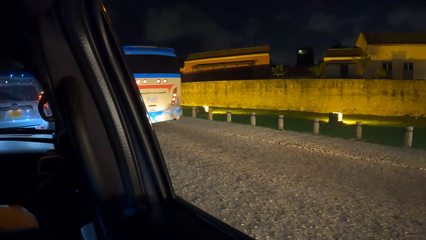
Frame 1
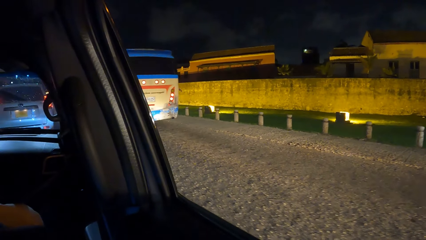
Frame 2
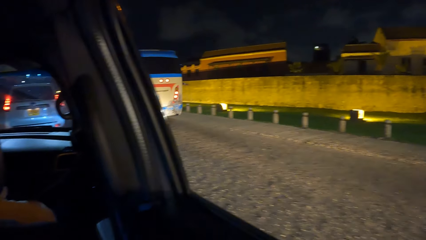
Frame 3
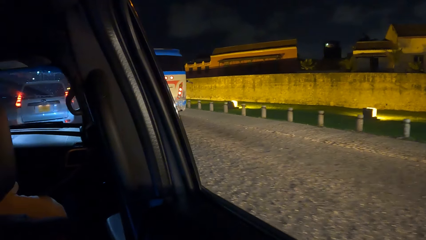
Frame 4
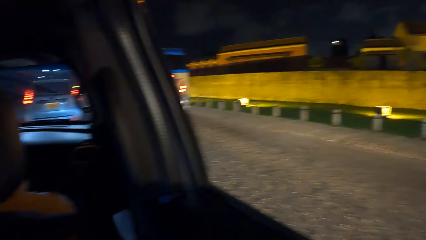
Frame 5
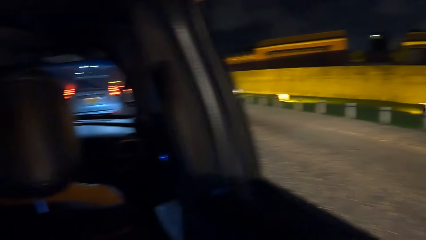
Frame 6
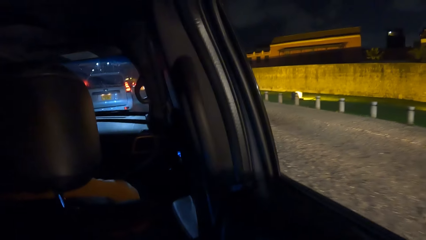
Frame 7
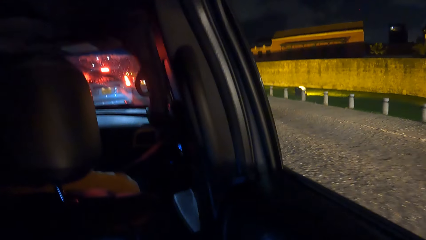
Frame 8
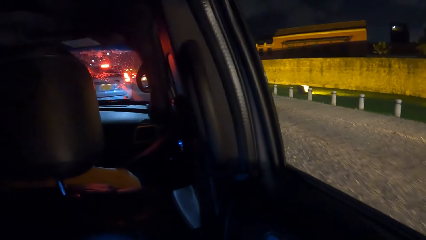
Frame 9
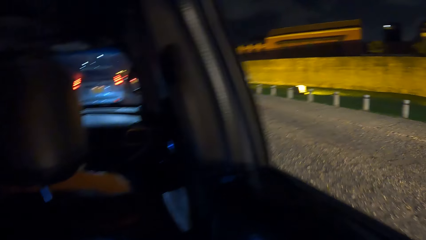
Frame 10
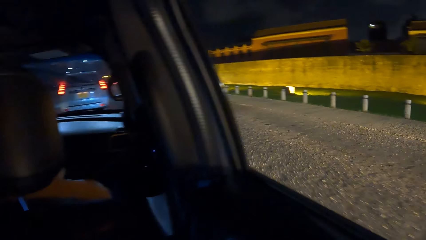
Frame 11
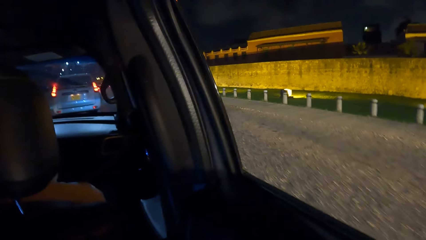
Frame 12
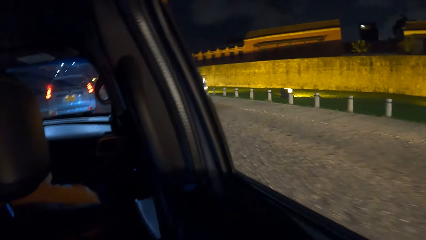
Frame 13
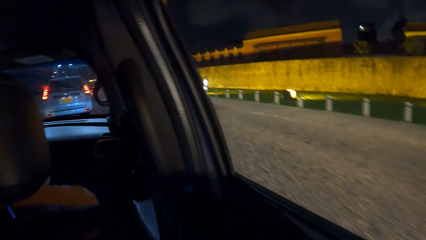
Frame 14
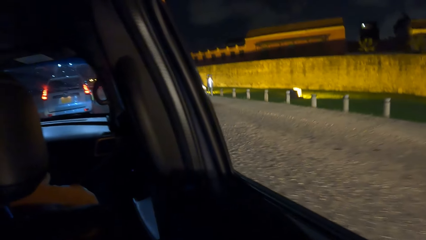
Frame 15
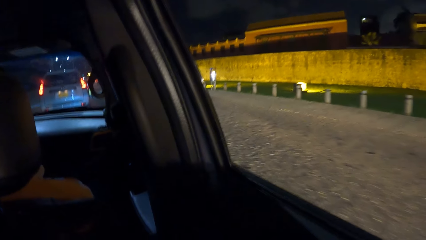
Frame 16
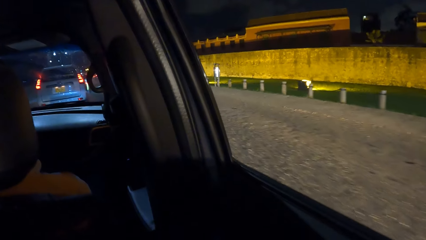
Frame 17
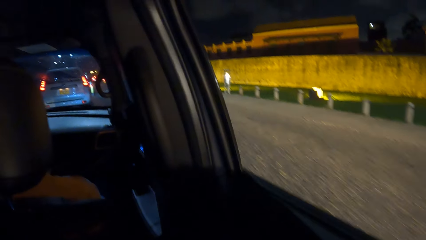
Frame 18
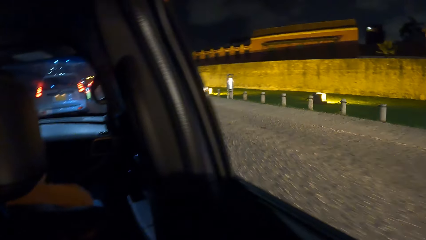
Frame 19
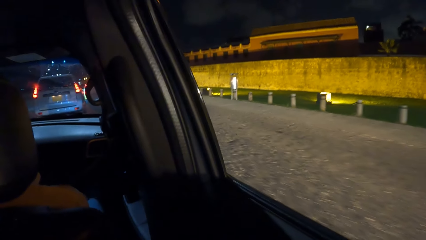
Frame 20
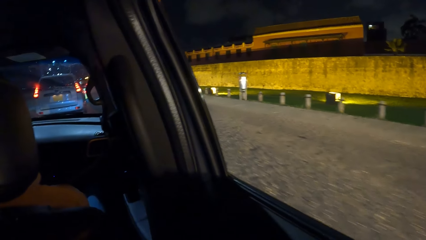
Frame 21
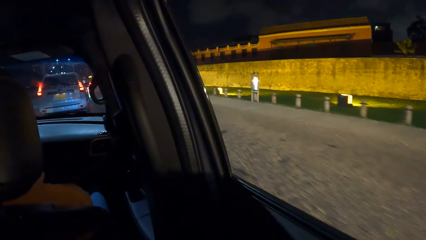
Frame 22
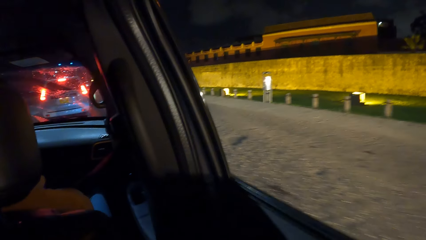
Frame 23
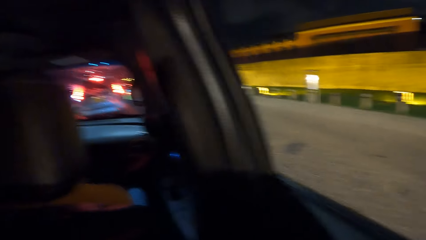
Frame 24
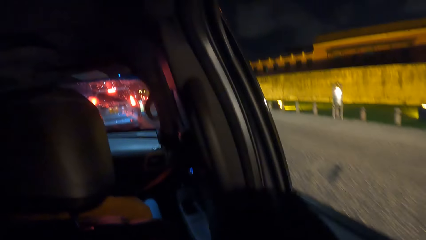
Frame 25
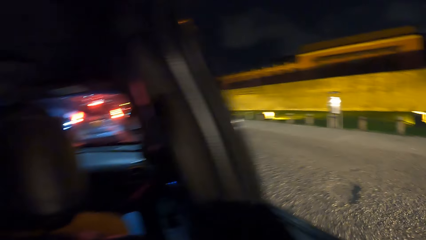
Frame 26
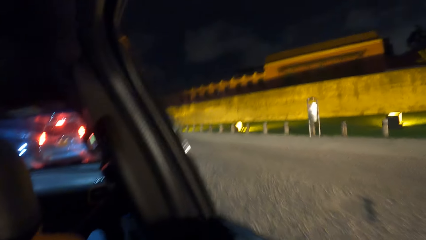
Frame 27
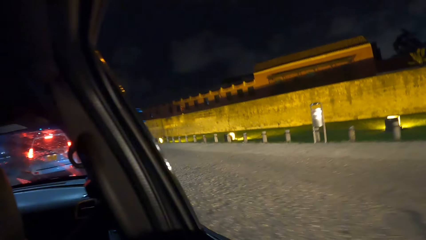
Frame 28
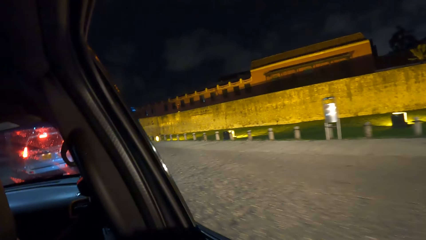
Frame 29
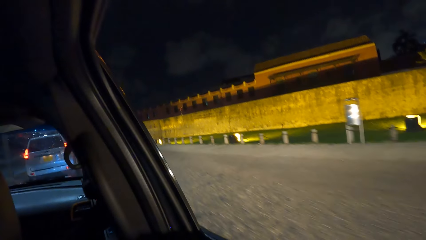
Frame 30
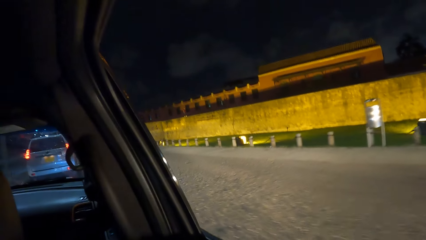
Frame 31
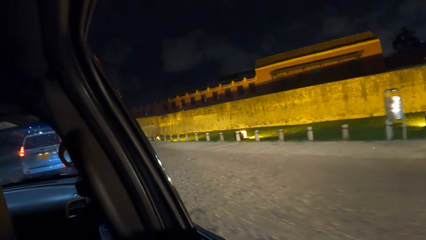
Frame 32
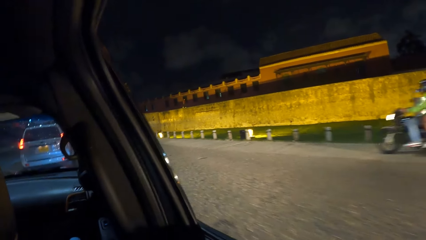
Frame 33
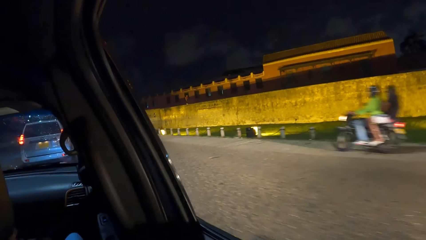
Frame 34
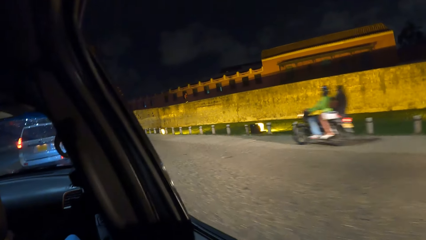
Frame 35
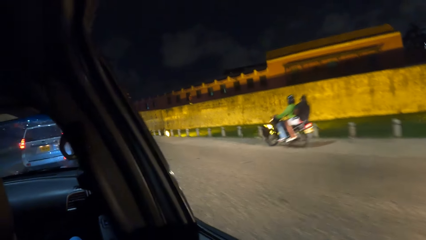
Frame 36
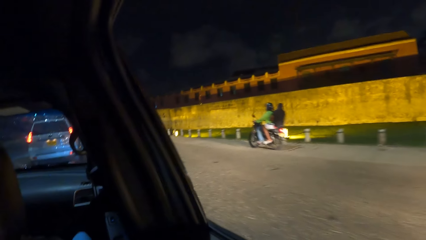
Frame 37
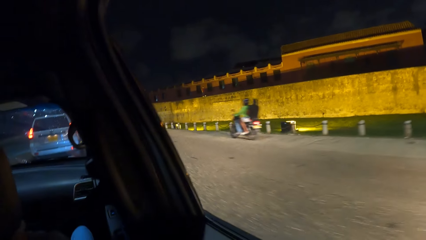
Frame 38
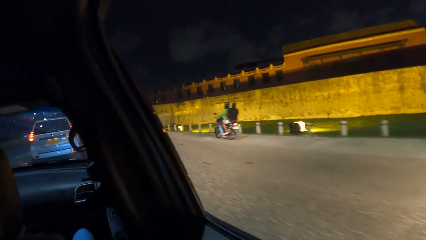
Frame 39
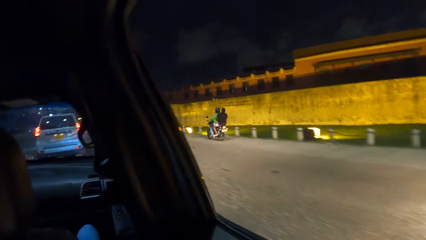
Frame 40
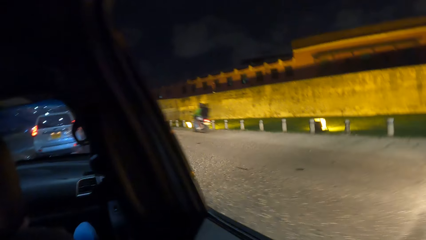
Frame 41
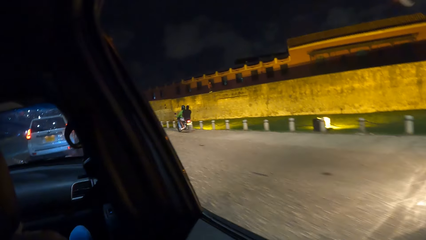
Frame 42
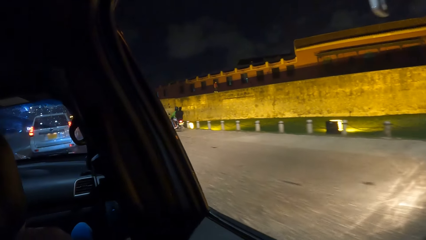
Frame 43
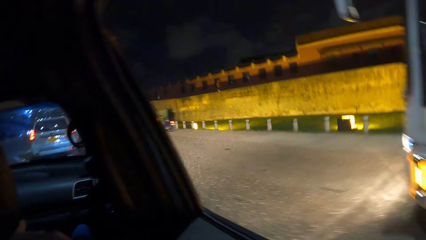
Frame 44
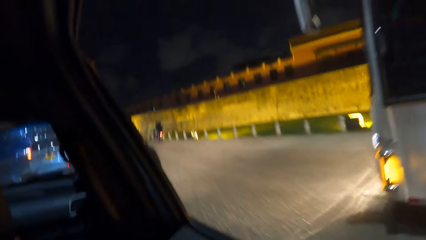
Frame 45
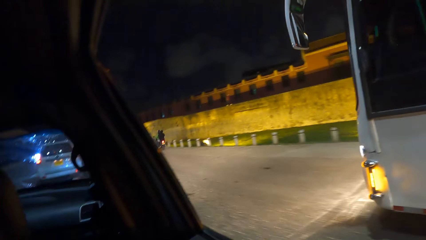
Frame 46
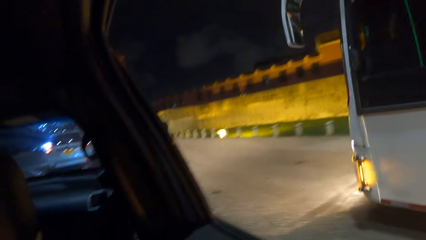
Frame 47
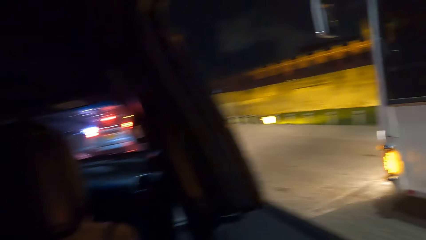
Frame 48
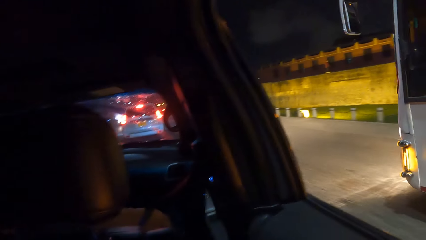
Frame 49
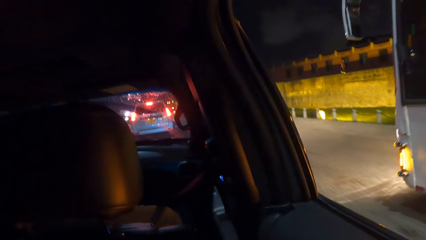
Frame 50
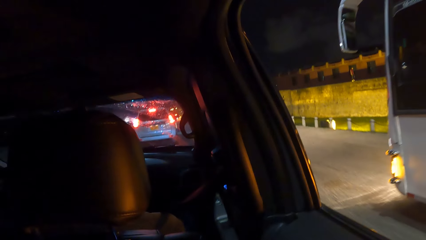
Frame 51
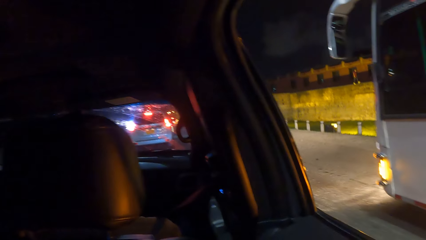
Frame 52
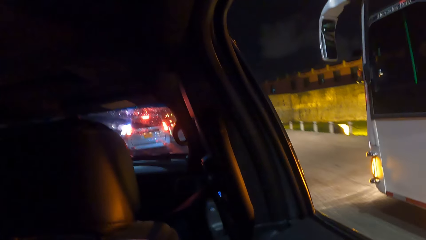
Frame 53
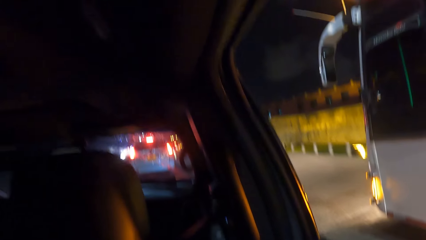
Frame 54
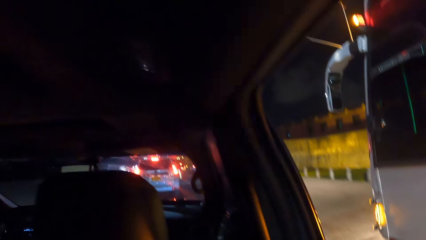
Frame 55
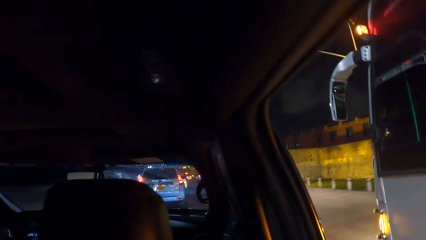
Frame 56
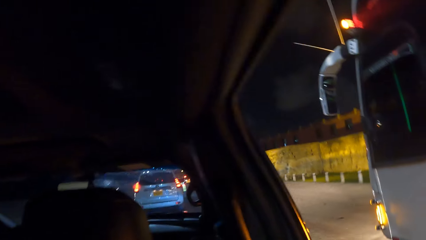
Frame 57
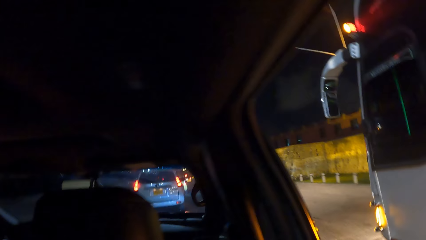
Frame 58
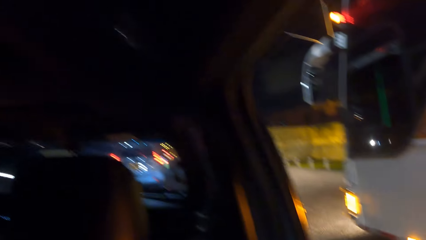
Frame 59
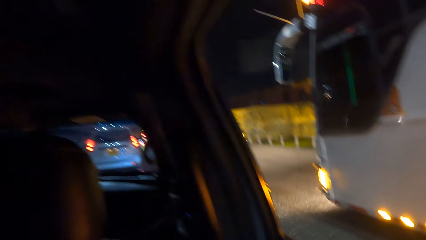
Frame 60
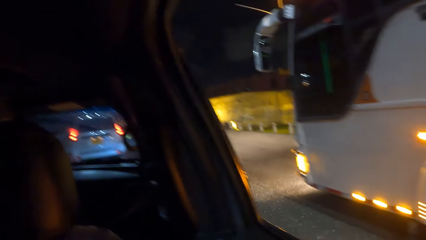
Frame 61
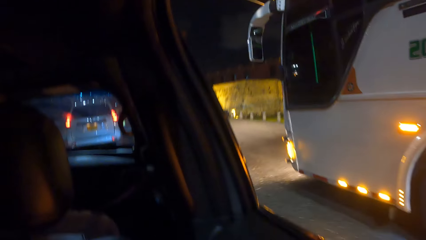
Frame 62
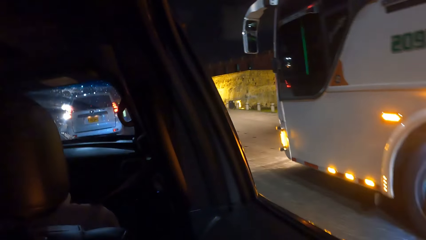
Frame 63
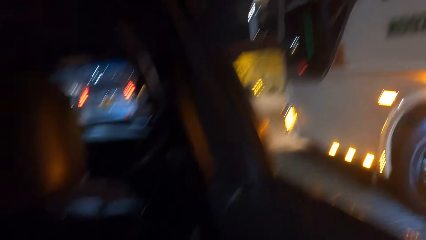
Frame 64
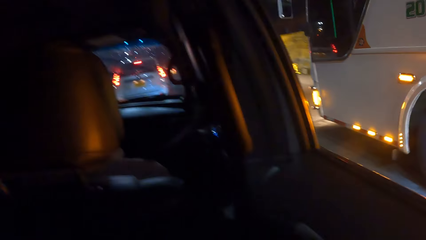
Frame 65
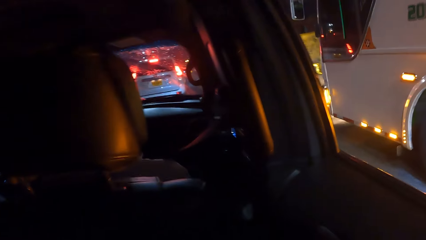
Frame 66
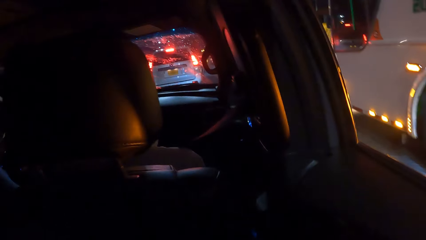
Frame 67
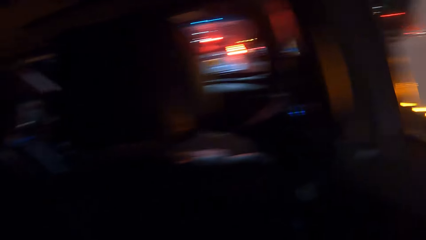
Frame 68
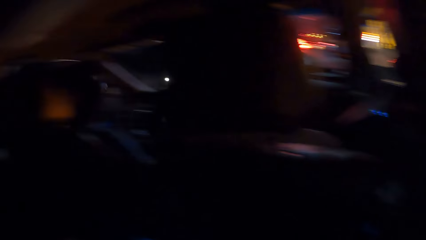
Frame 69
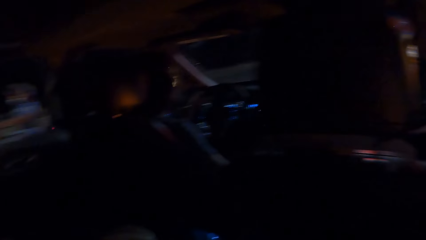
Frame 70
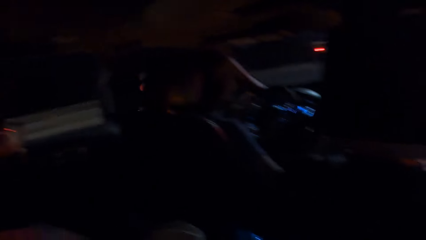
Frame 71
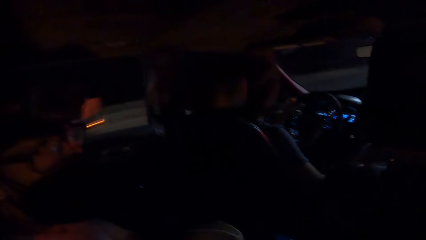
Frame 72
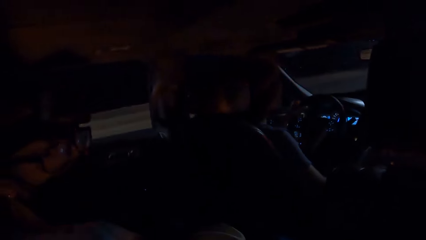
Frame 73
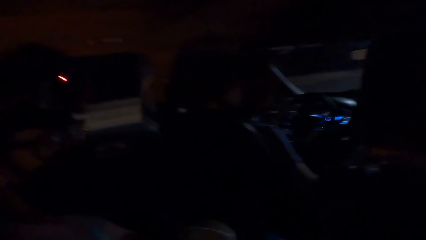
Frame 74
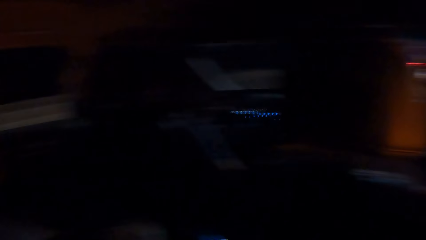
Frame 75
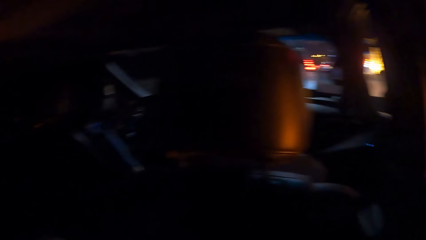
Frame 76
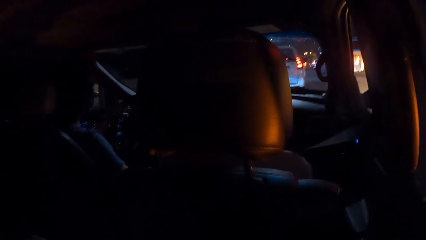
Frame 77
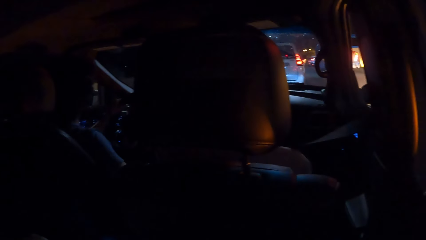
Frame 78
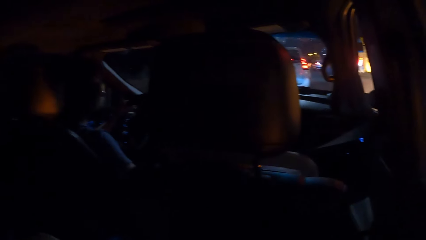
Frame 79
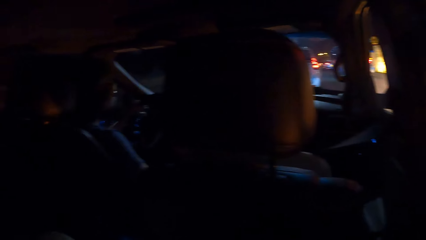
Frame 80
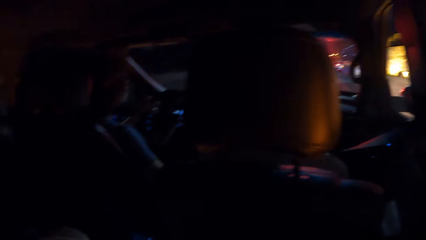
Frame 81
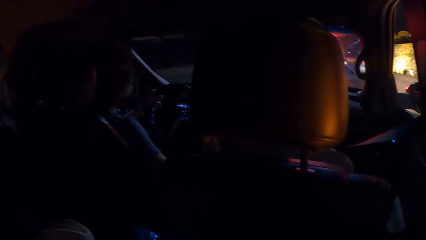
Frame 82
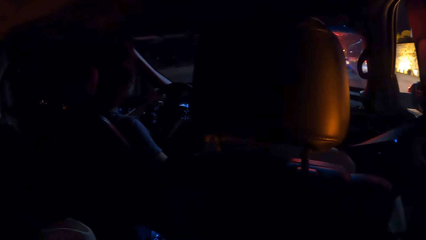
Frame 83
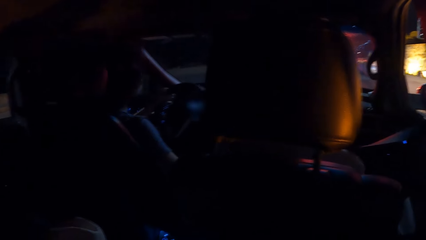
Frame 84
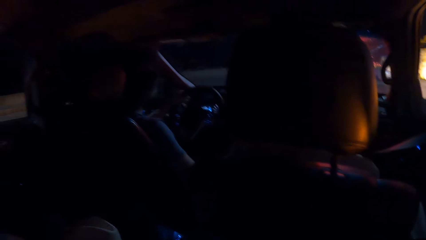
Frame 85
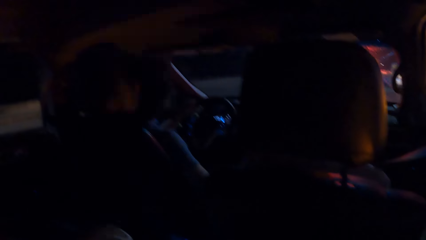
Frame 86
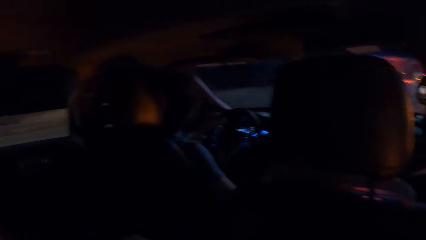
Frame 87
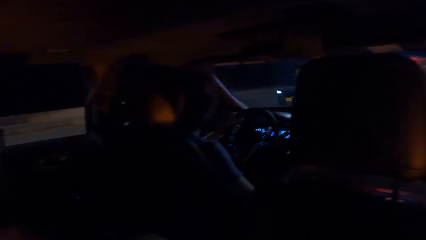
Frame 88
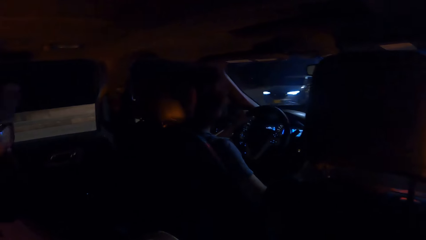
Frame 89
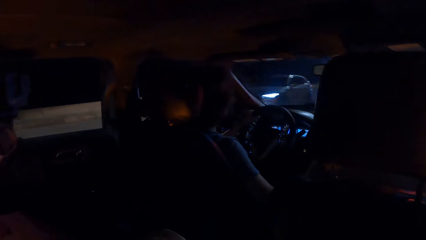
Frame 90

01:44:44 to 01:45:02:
The camera wearer looks through the car window. A person drives the car. The camera wearer interacts with a woman.
